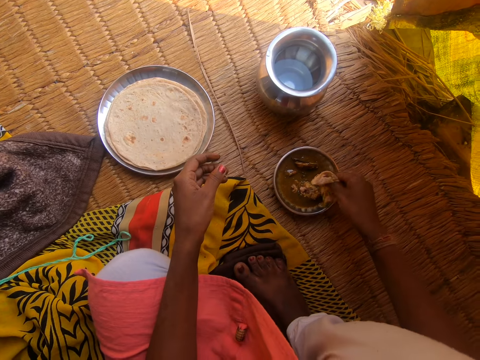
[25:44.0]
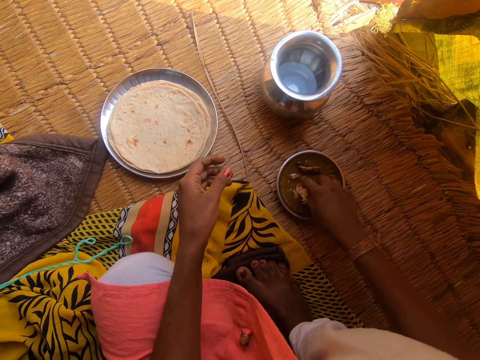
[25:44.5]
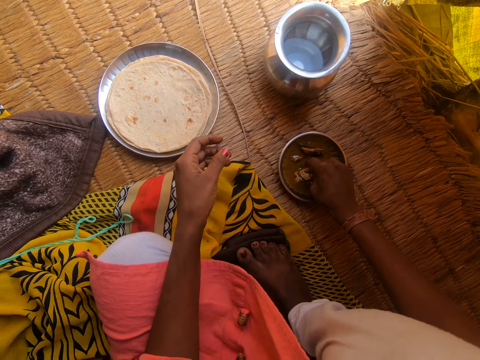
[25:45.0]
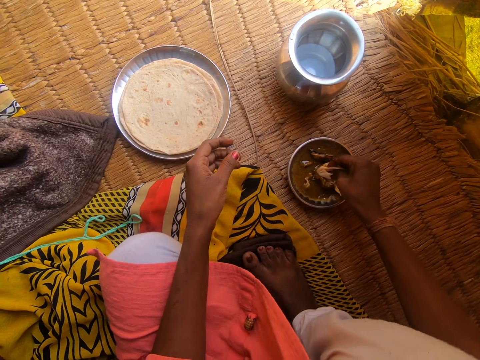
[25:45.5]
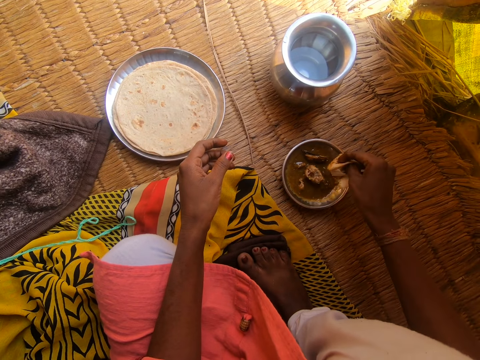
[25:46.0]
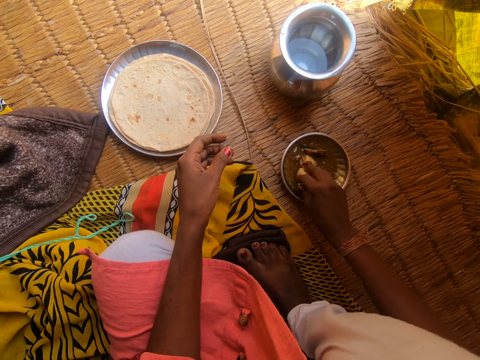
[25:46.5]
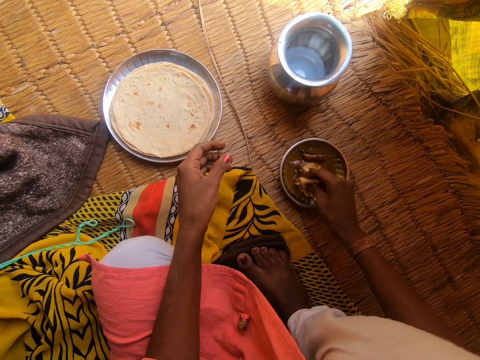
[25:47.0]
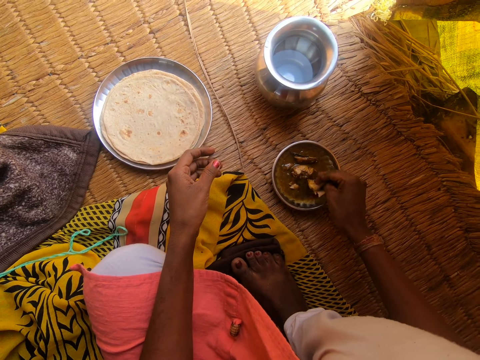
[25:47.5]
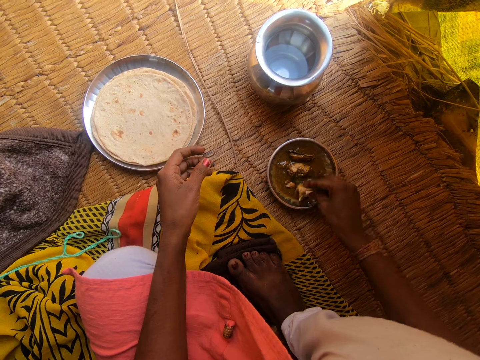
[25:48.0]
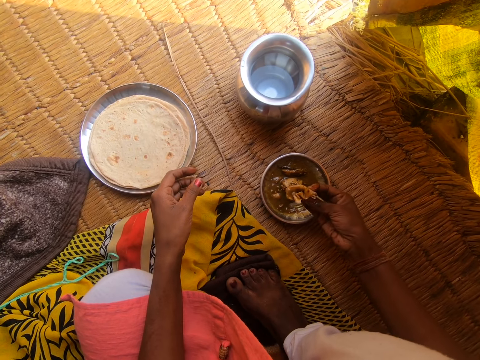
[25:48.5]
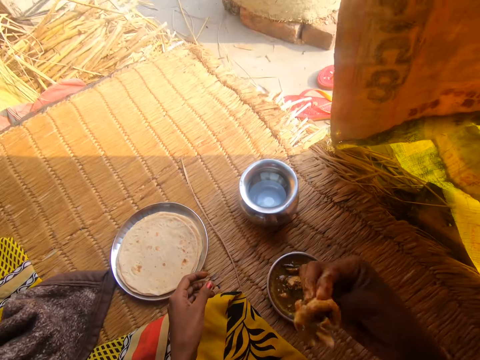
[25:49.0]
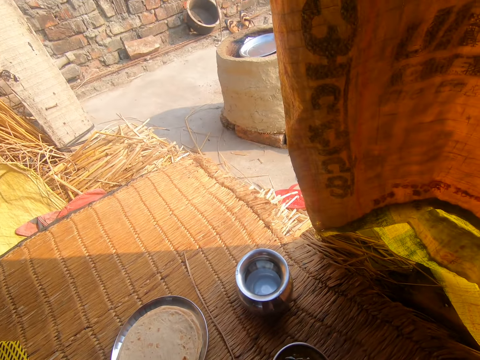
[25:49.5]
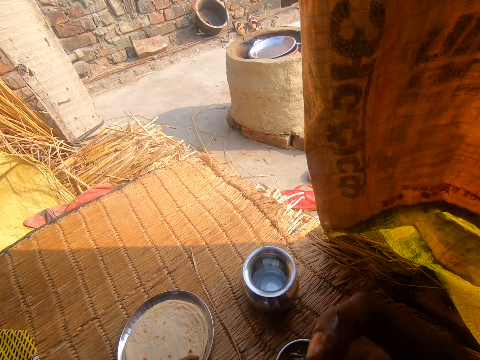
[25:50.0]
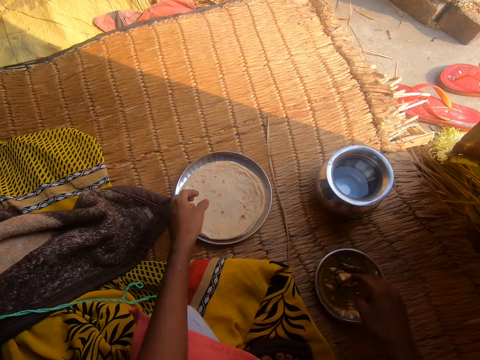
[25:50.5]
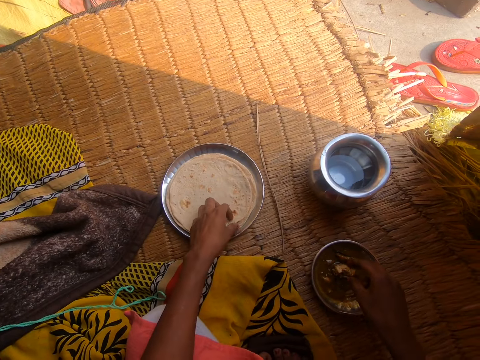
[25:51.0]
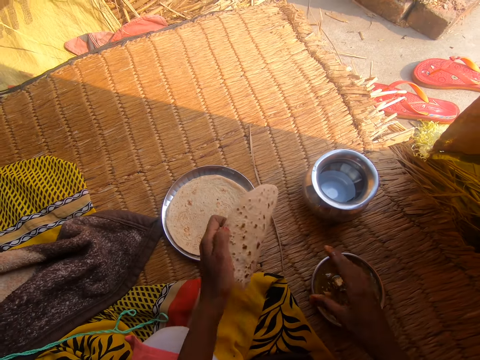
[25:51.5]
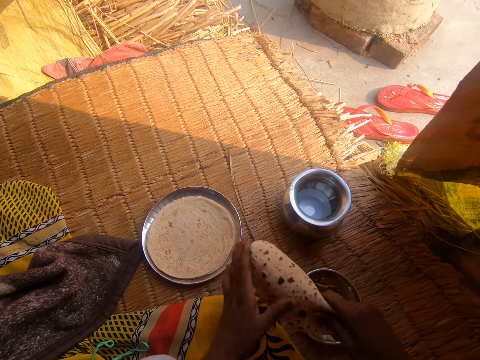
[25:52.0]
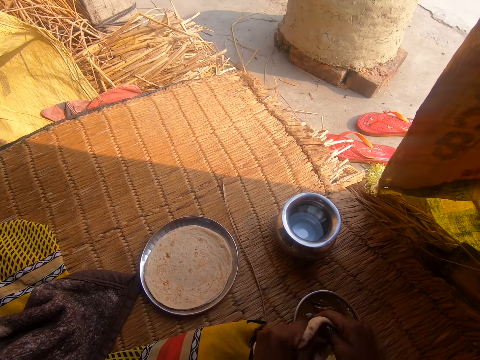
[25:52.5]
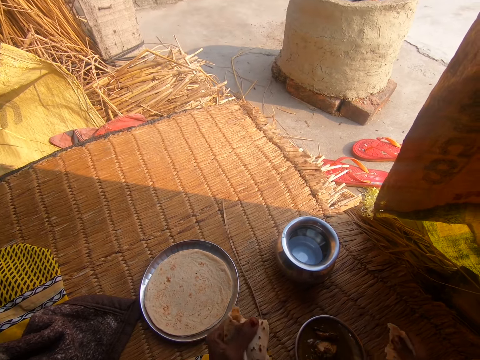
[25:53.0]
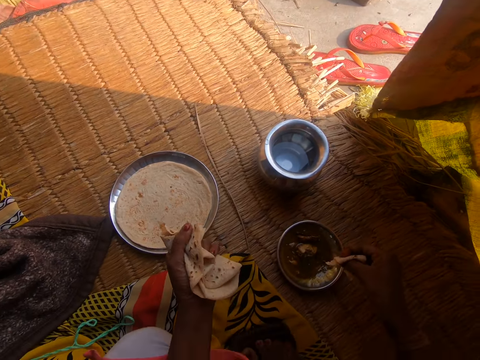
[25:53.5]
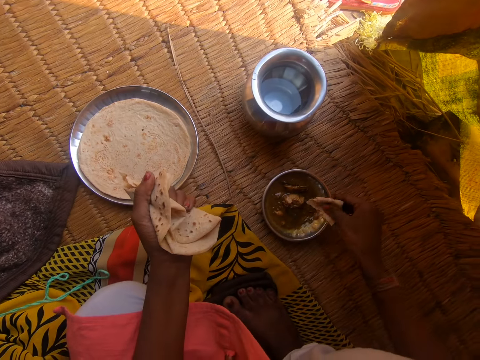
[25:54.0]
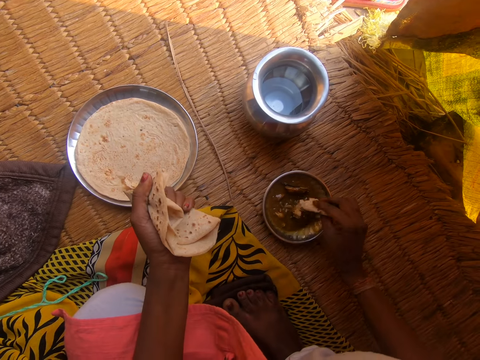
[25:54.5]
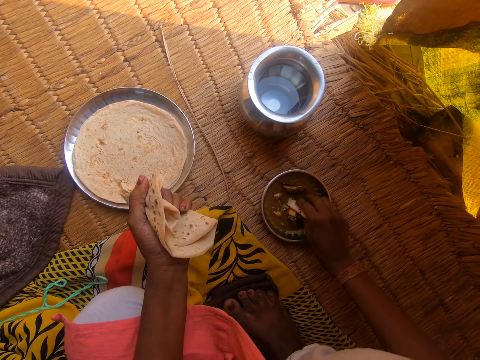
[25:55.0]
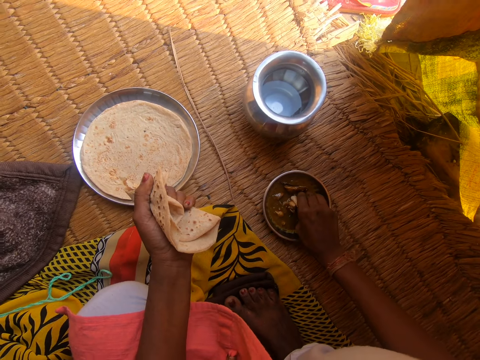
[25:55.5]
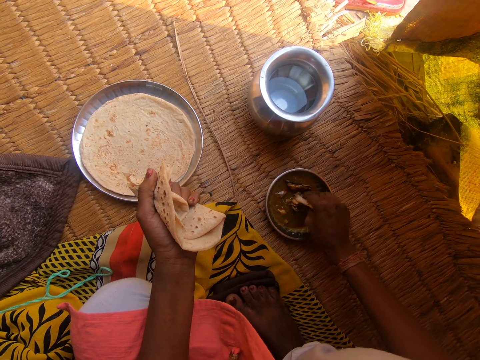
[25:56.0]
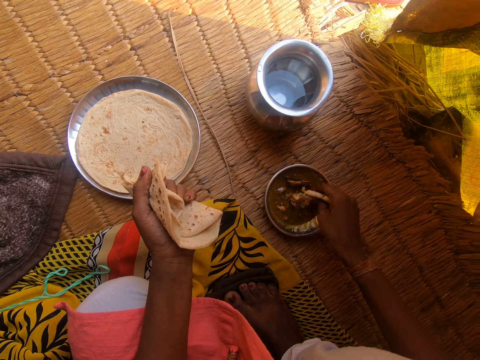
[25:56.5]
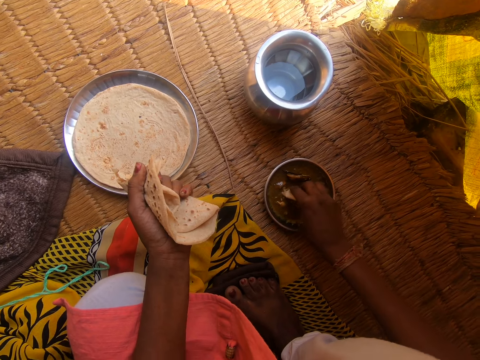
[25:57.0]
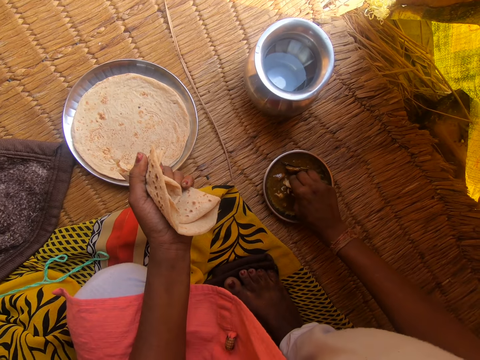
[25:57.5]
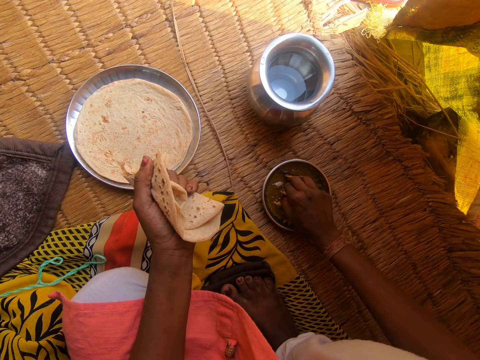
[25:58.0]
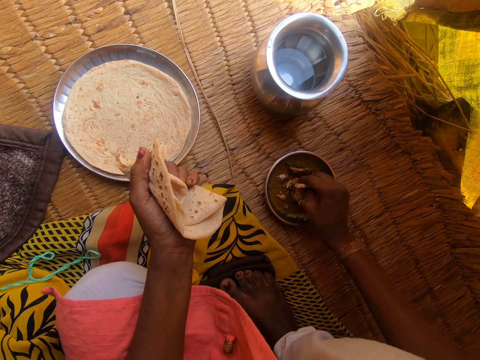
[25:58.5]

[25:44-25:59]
The camera wearer dips the flatbread or roti in the stew. She eats the roti with her right hand. She picks up another roti from the metal plate with her left hand. She holds the roti in both of her hands. She rips another portion of the roti in her left hand with her right hand. She cuts the meat with the flatbread in her hand. She dips the portion of roti into the first metal bowl with her right hand on the raffia mat.

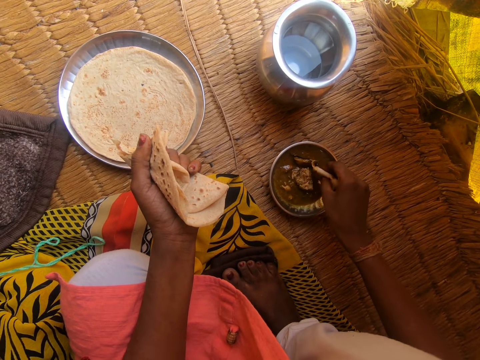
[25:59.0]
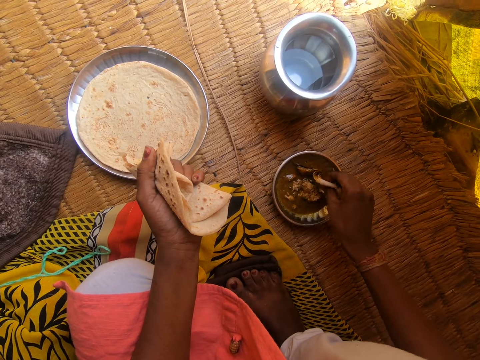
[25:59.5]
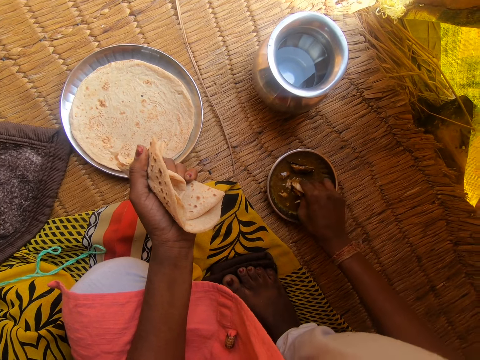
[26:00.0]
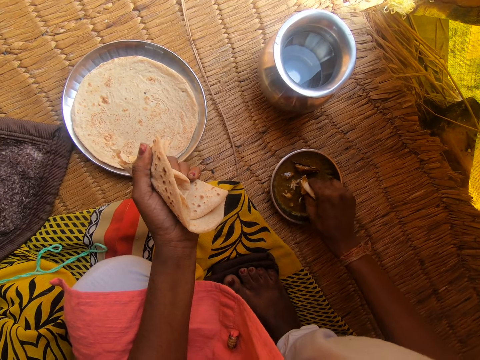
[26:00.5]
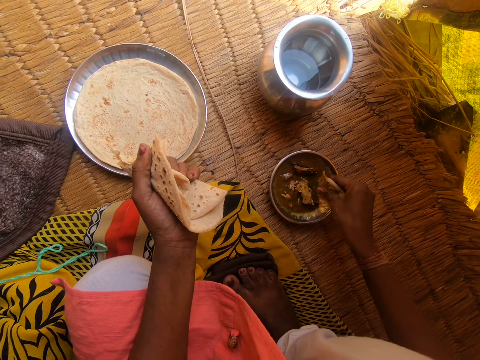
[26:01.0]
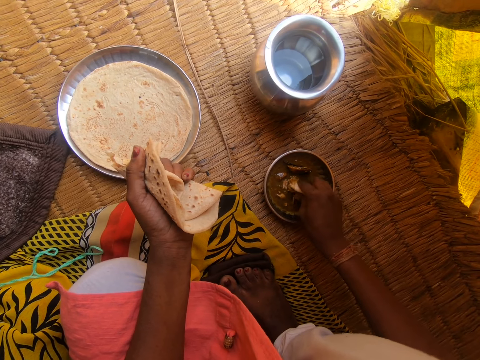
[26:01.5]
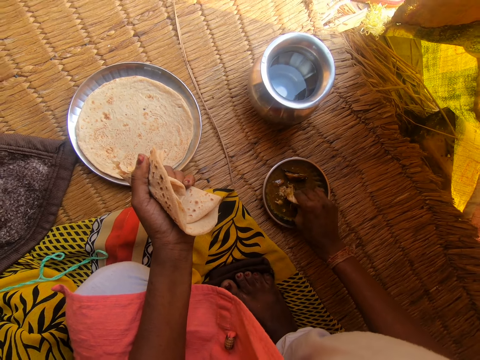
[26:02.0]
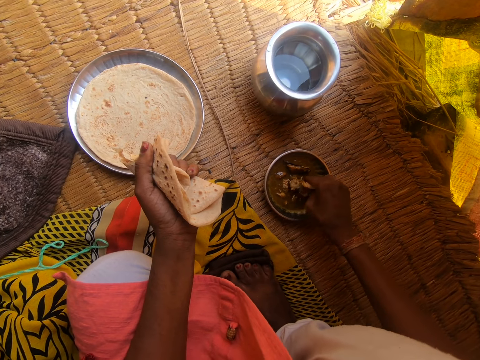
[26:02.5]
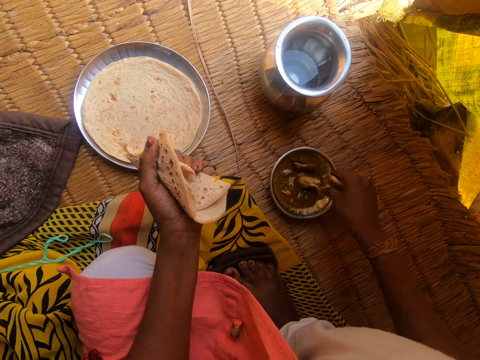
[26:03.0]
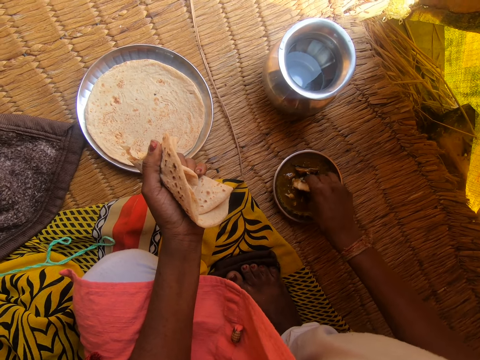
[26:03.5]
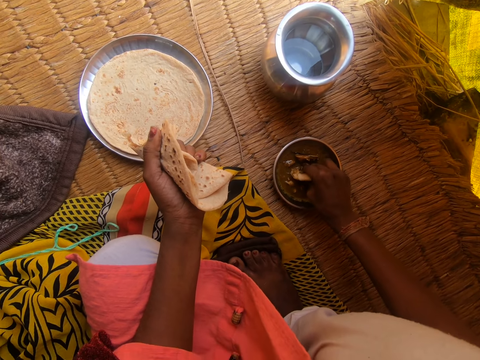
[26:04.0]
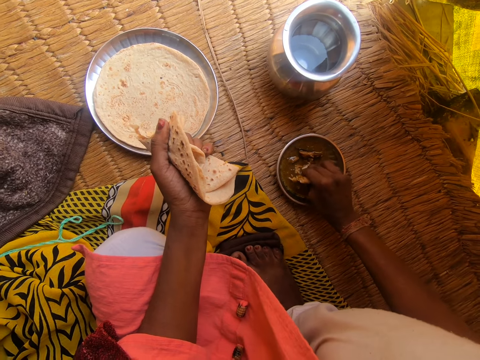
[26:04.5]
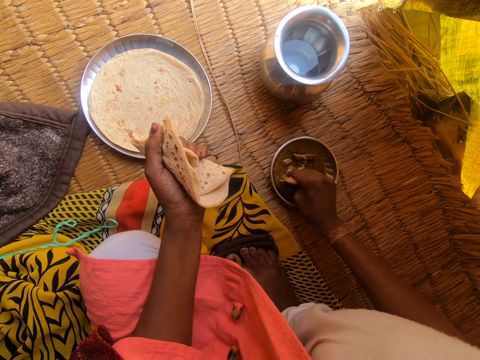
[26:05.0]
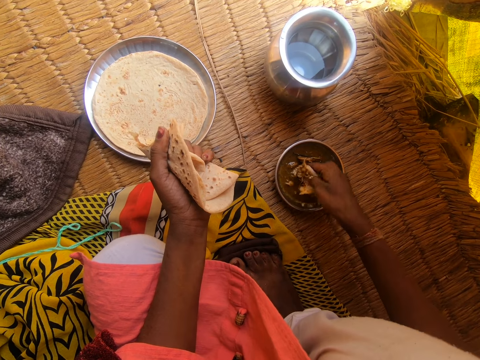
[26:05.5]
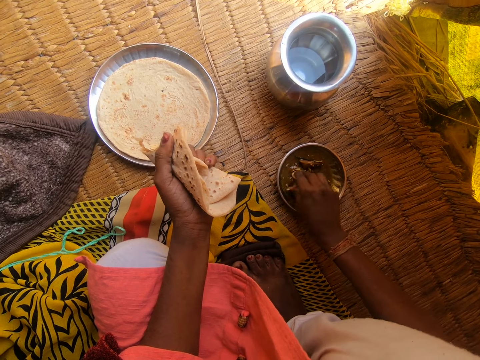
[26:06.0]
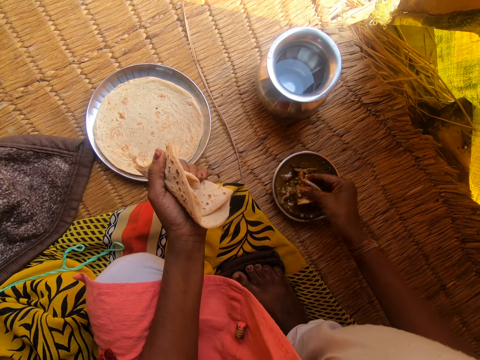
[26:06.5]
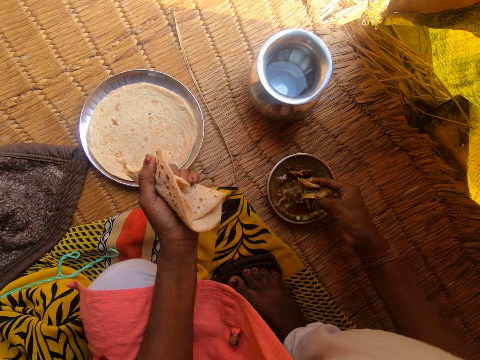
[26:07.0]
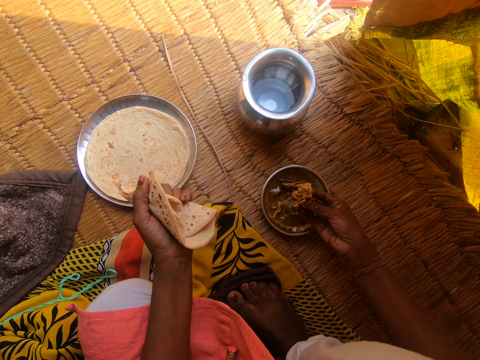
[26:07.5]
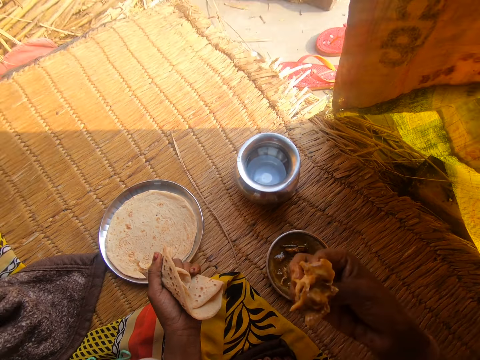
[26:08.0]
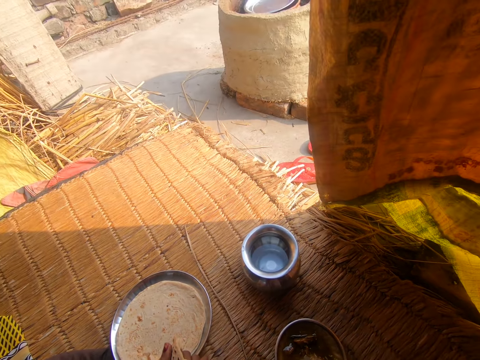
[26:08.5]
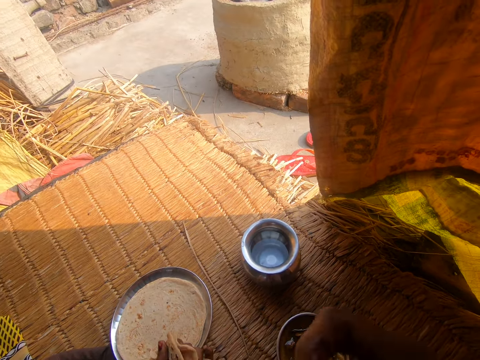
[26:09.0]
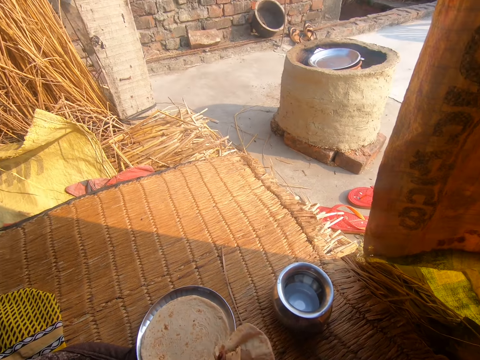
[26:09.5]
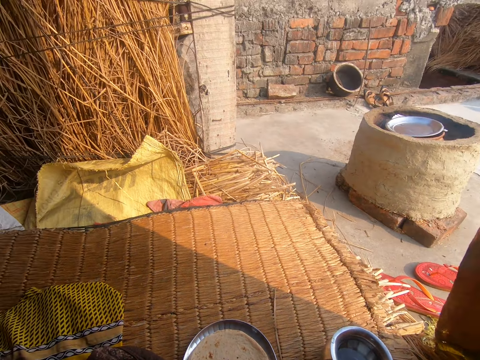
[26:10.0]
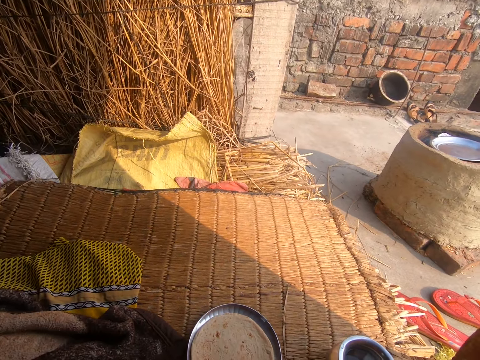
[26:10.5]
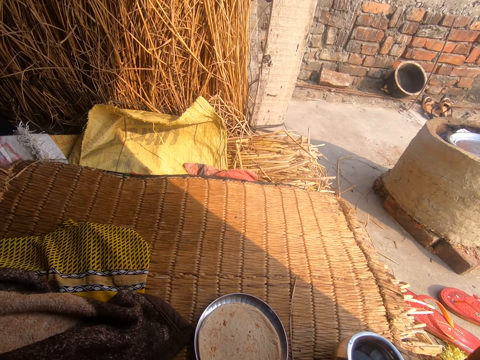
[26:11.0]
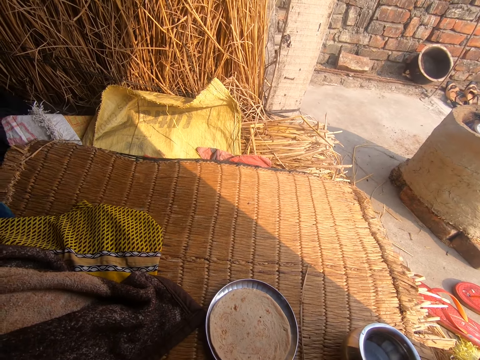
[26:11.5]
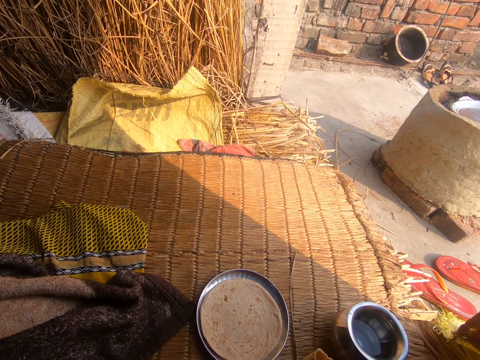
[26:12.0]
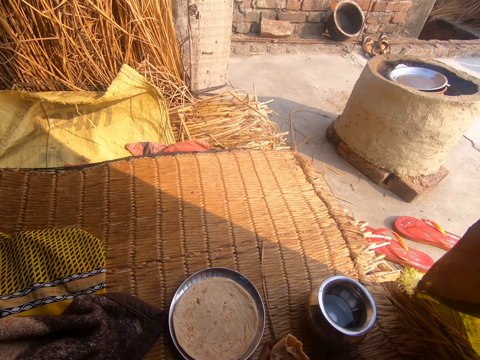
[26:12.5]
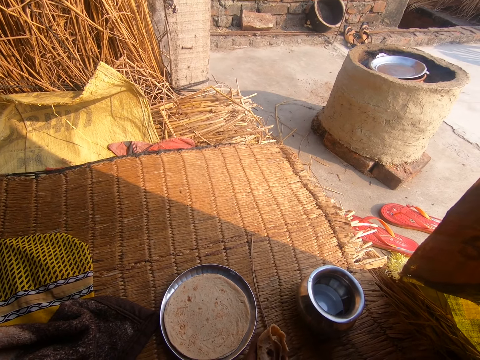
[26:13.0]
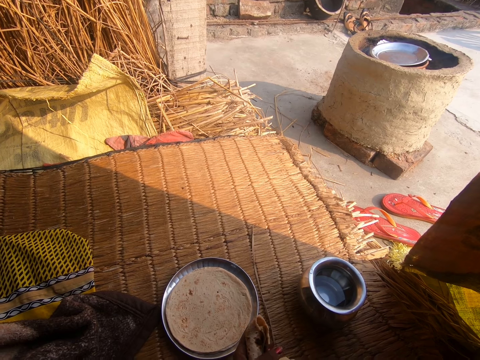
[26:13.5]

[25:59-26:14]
The camera wearer dips the flatbread or roti in the stew. She eats the roti with her right hand. She stares at the floor.
